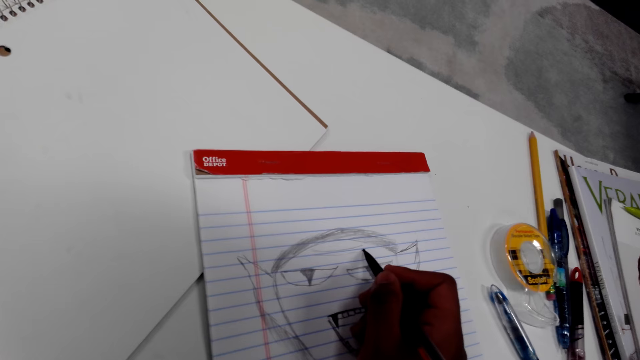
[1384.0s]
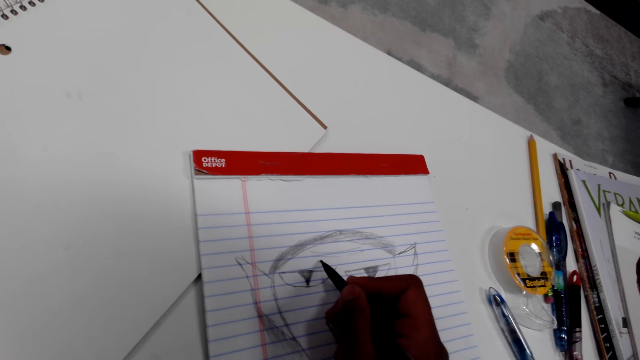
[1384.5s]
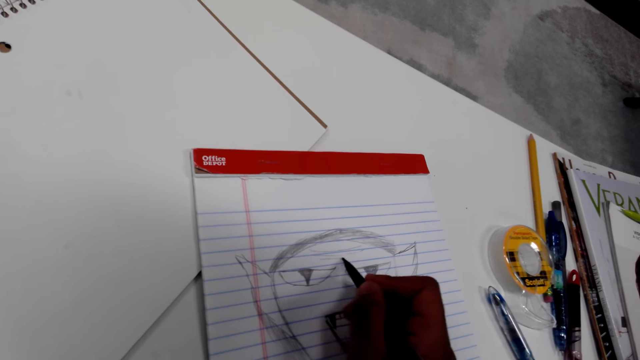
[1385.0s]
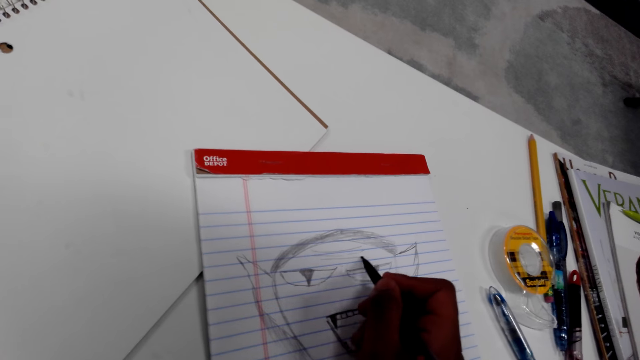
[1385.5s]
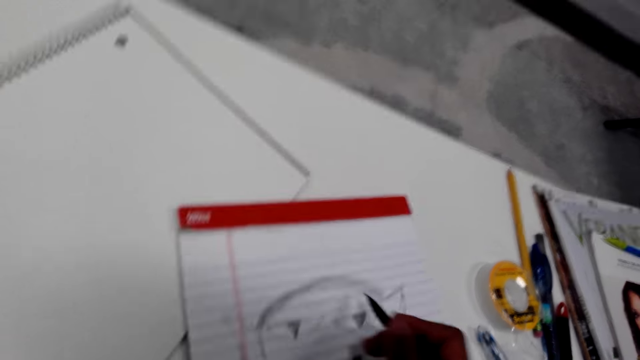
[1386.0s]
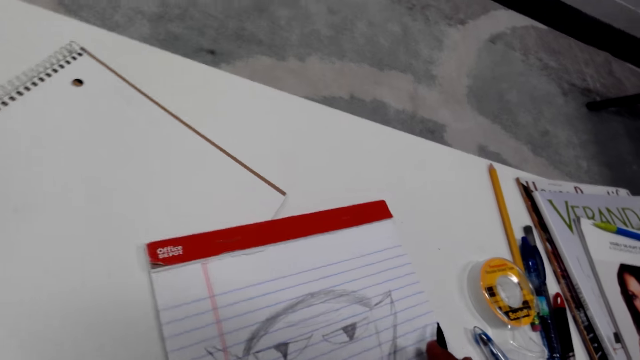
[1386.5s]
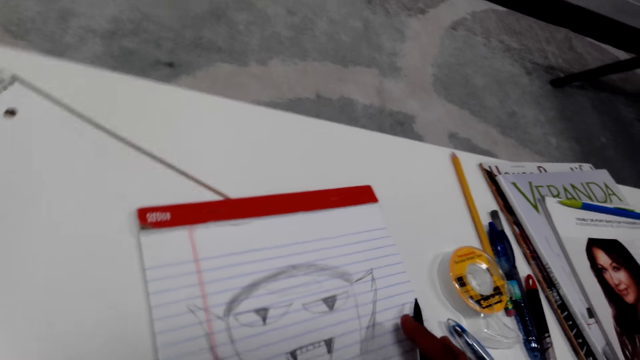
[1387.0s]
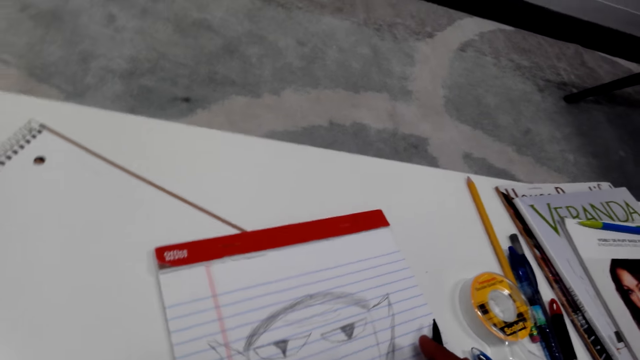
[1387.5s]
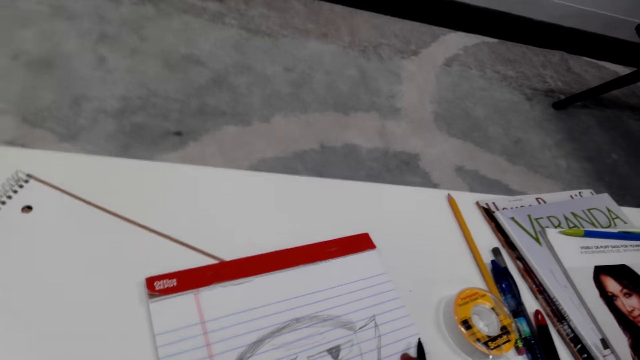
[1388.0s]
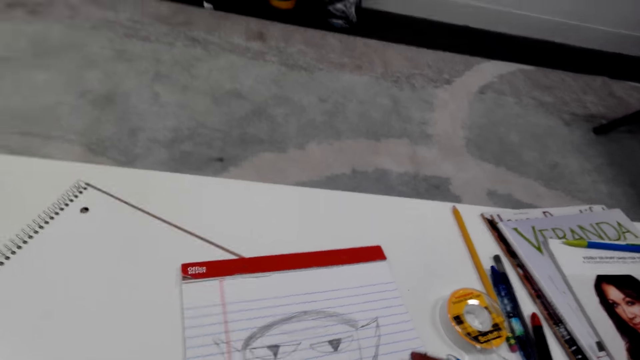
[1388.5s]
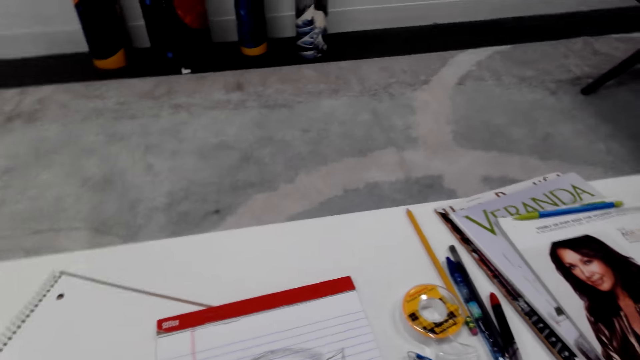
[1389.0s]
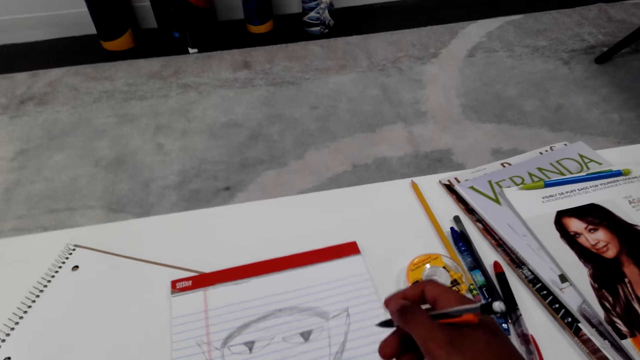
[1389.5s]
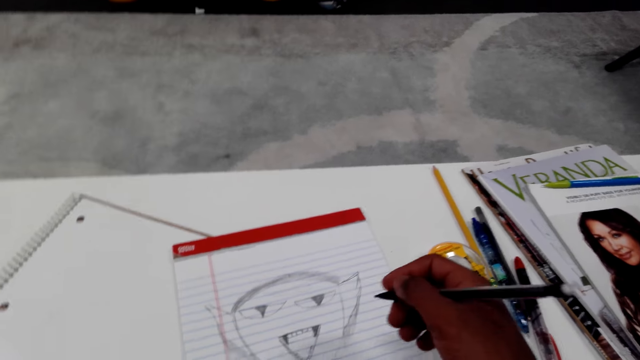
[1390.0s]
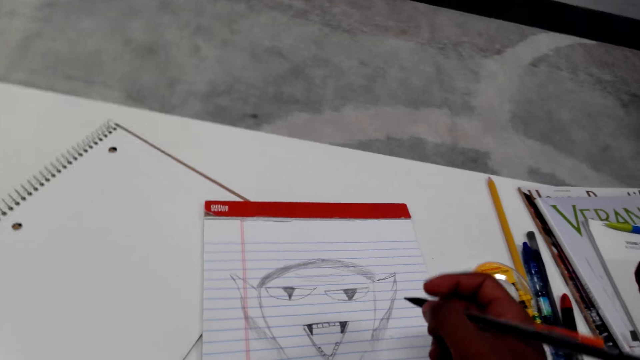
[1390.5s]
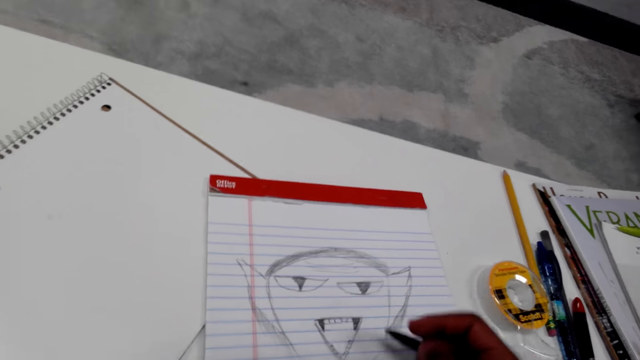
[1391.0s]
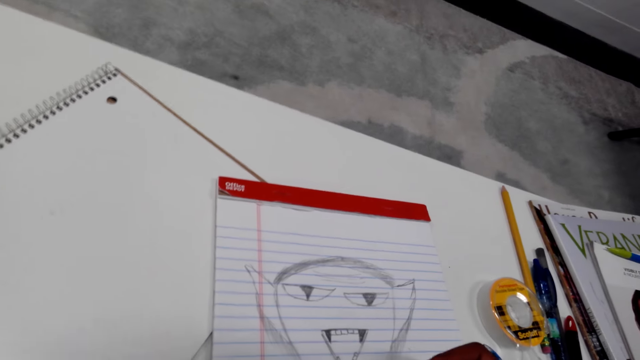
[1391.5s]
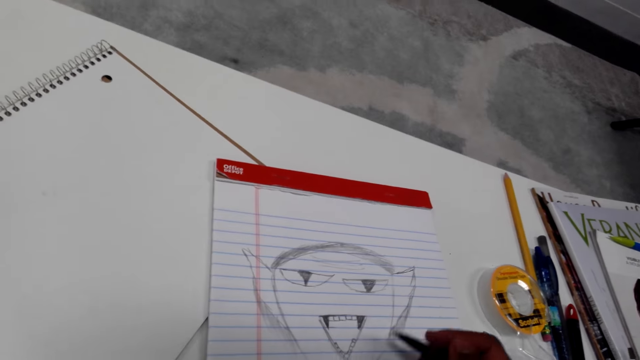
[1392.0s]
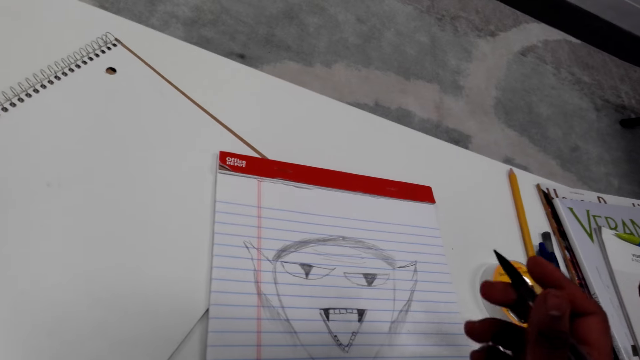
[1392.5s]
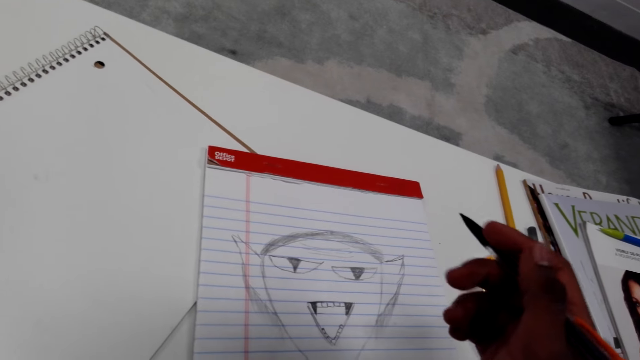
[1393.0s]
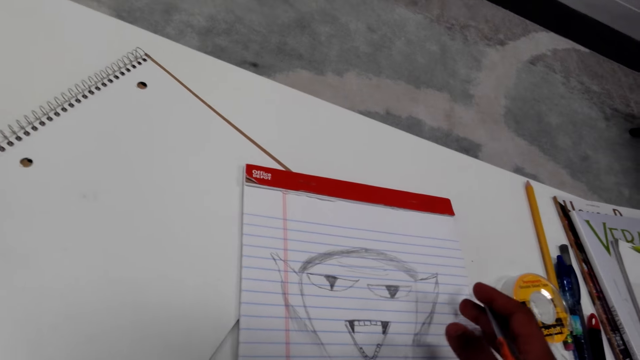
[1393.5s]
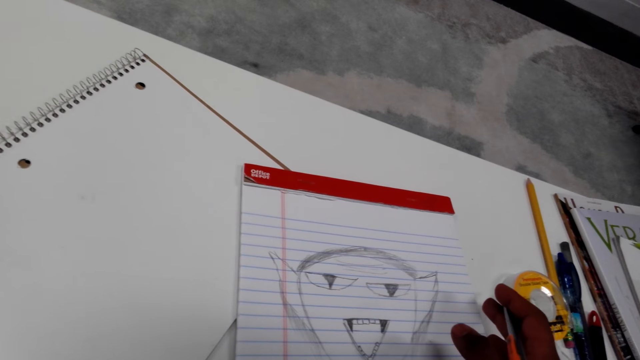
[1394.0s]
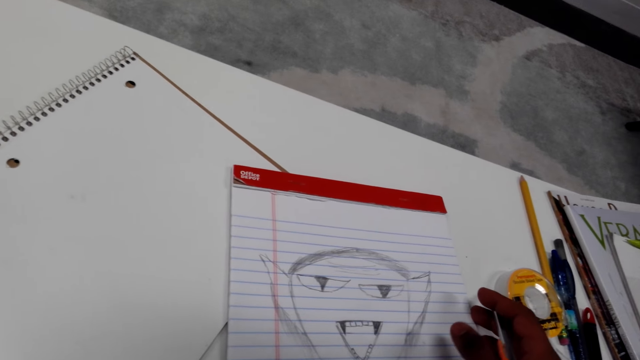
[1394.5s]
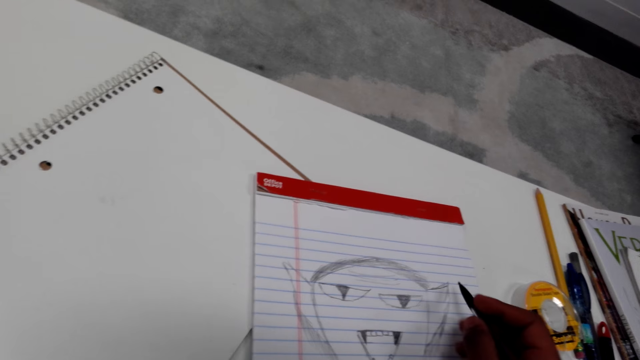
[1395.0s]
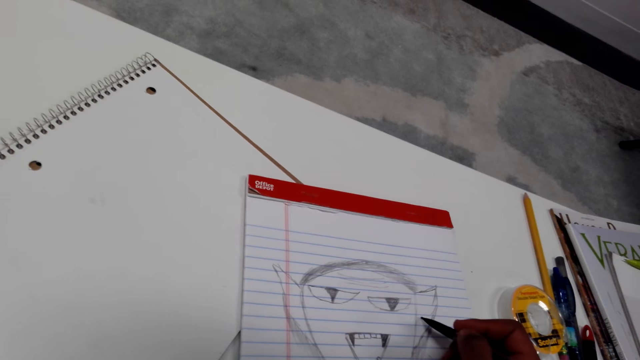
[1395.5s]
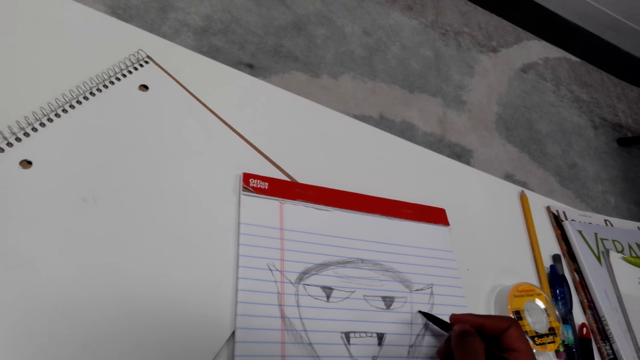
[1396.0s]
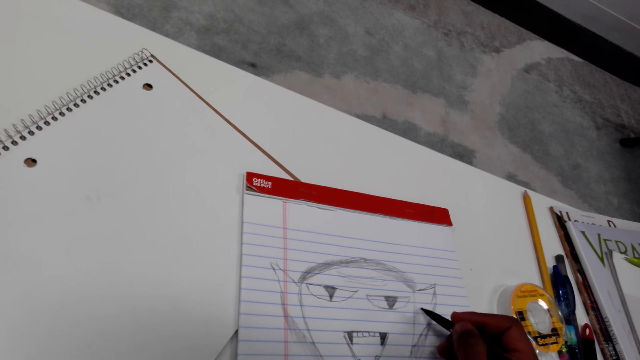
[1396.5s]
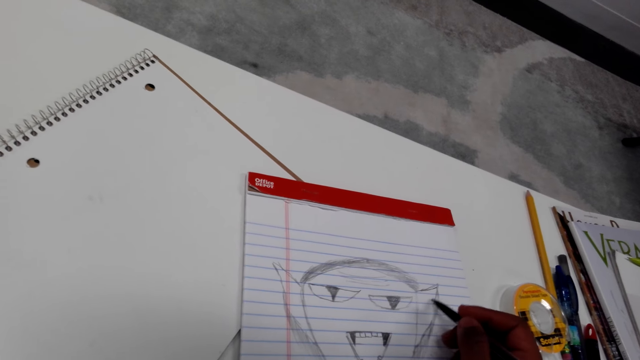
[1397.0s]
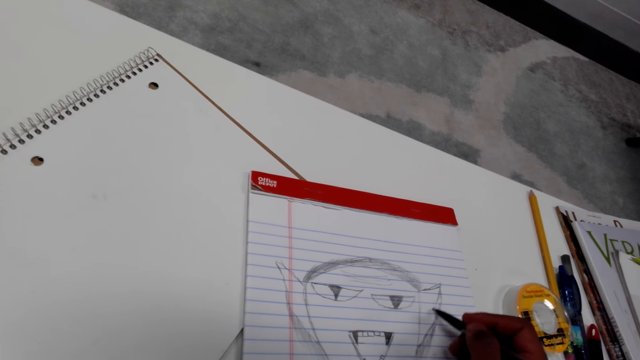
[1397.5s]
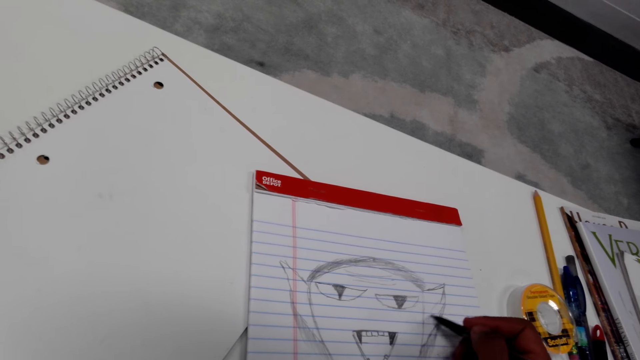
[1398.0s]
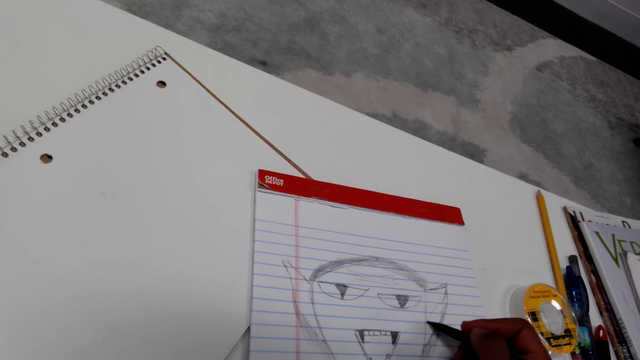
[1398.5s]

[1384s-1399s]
The camera wearer draws on a paper. They move the paper. They look around. They draw on the paper. They look on the drawing. They draw on the paper.

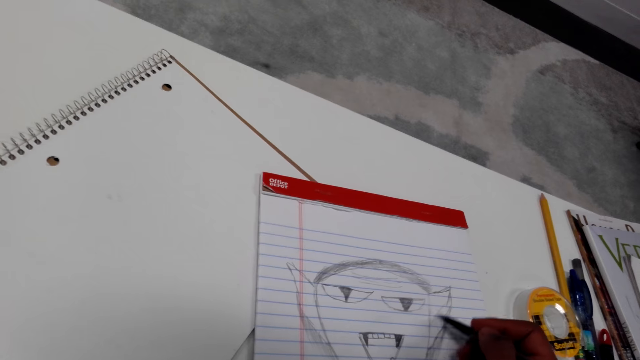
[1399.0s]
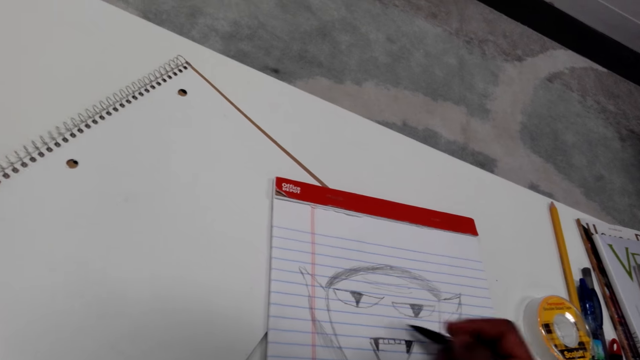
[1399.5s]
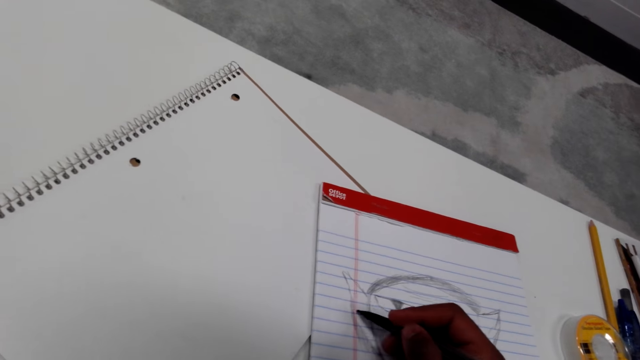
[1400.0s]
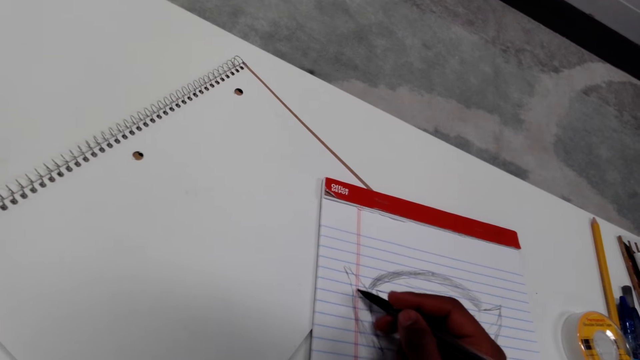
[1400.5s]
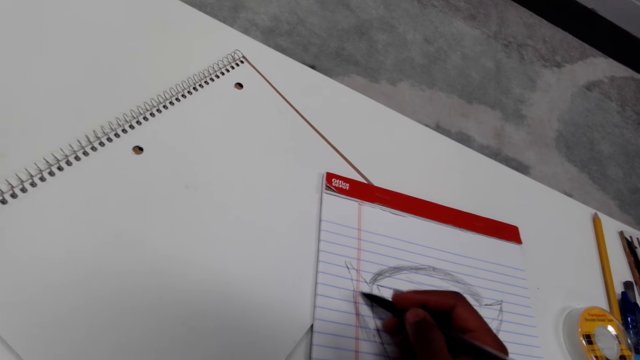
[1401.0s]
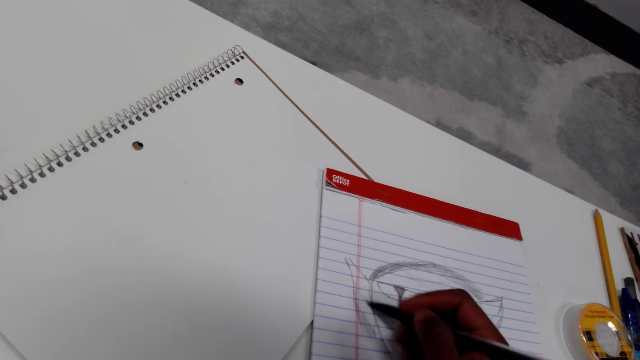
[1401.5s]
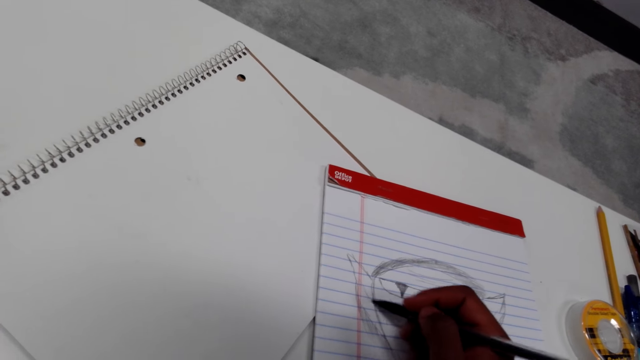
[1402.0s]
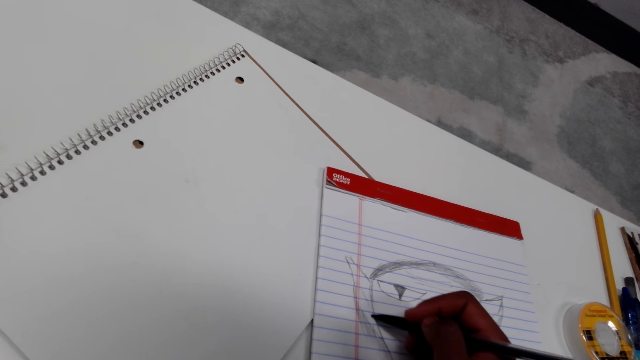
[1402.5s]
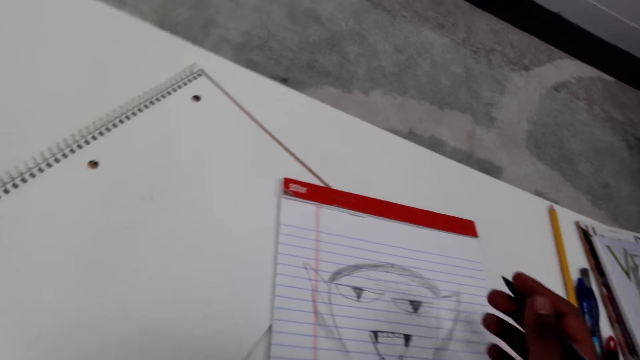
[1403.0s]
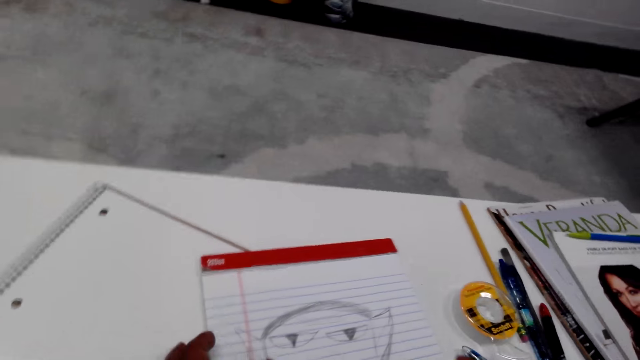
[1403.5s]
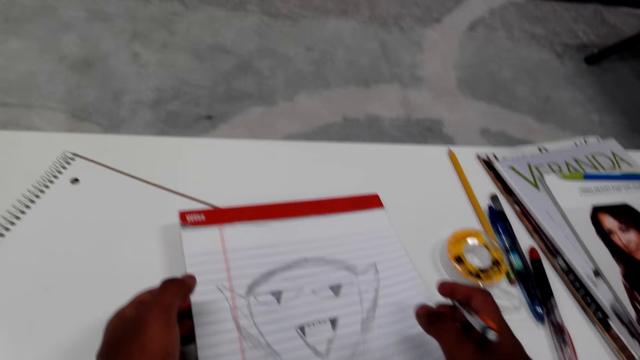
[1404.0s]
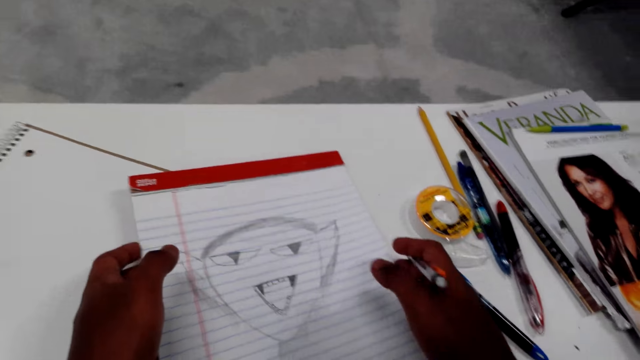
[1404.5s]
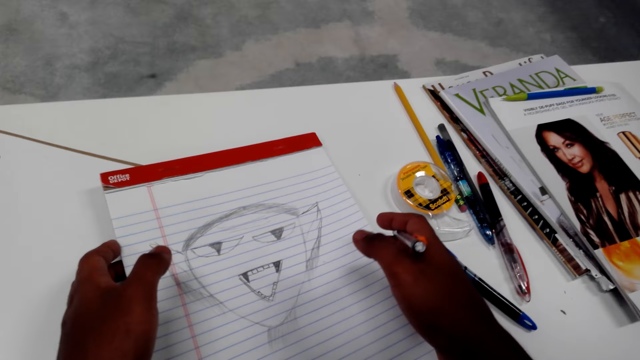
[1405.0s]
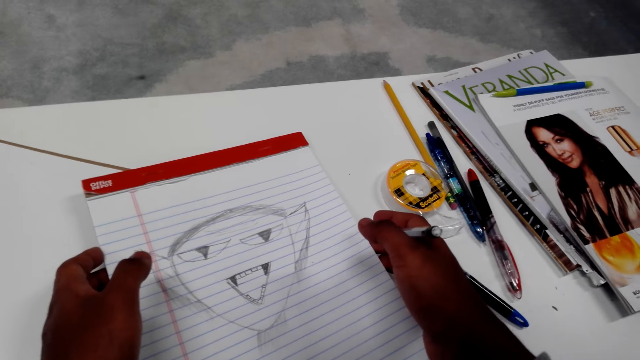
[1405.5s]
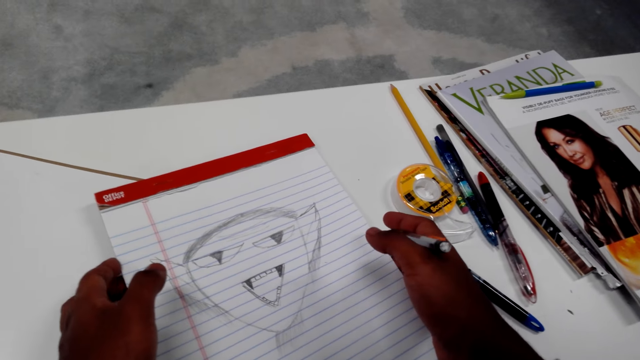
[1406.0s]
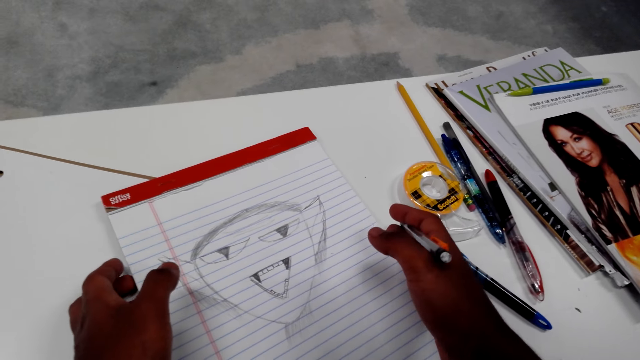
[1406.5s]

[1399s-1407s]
The camera wearer moves the paper.
